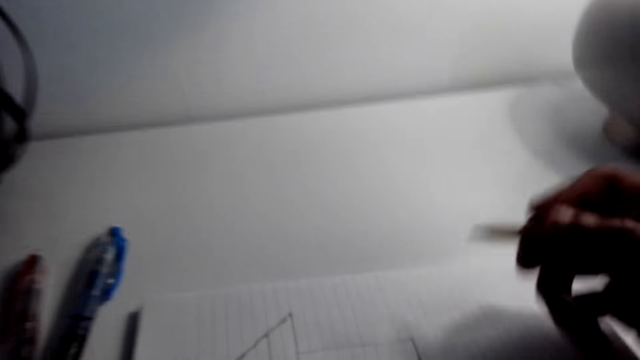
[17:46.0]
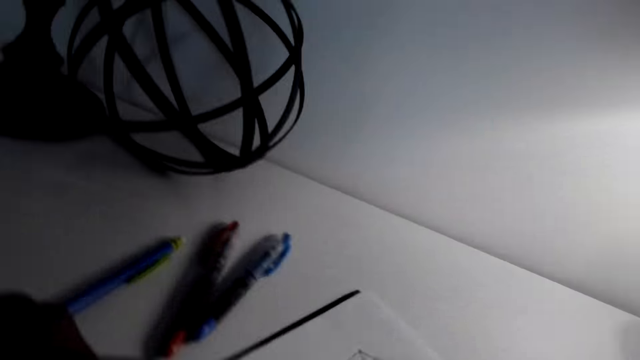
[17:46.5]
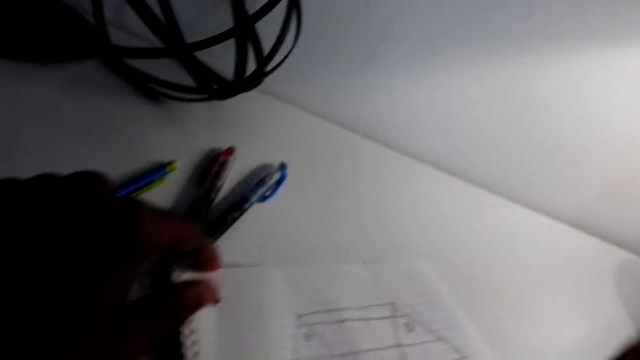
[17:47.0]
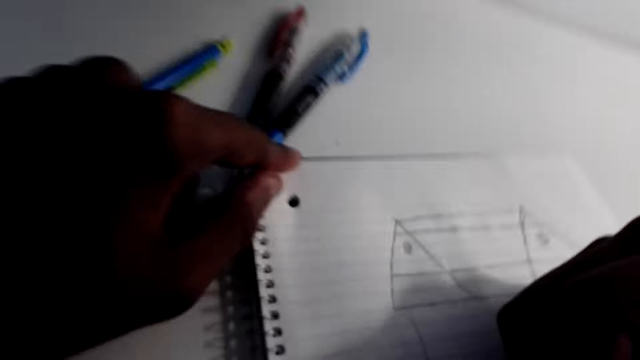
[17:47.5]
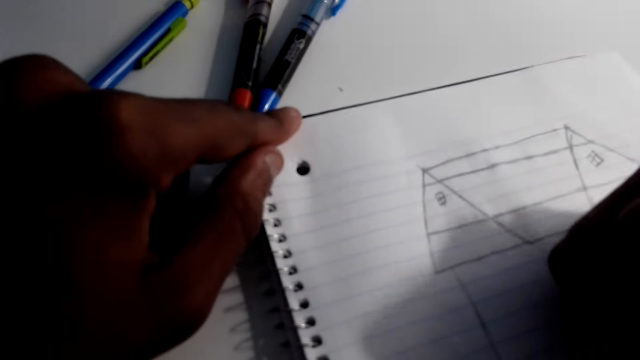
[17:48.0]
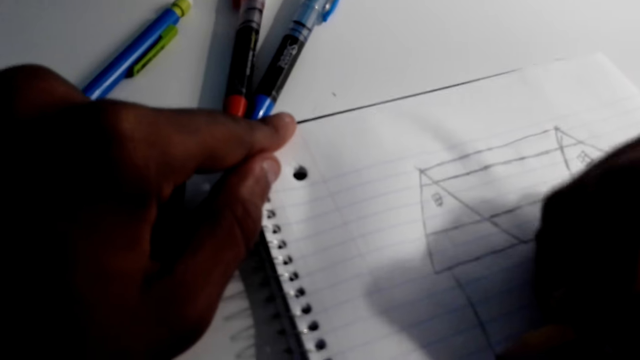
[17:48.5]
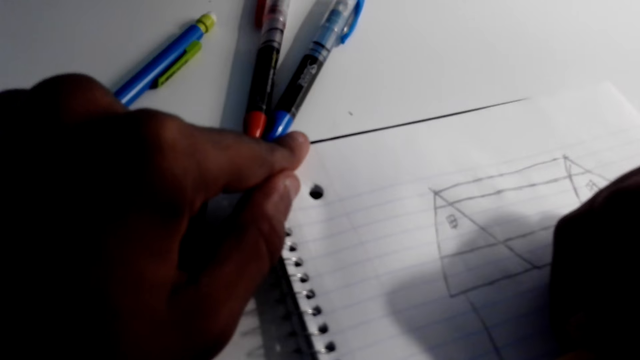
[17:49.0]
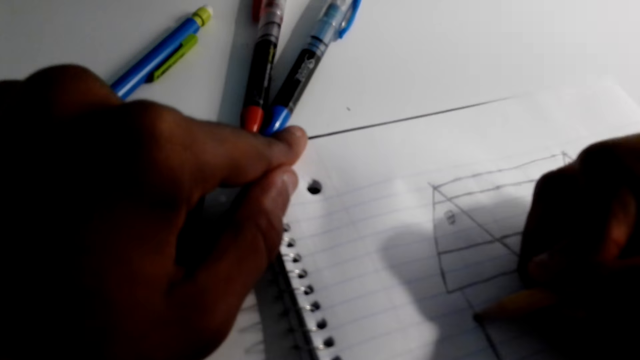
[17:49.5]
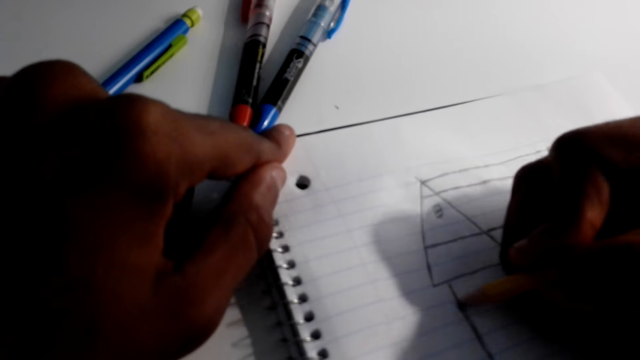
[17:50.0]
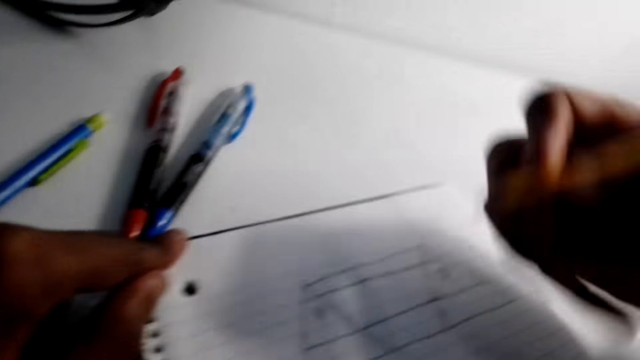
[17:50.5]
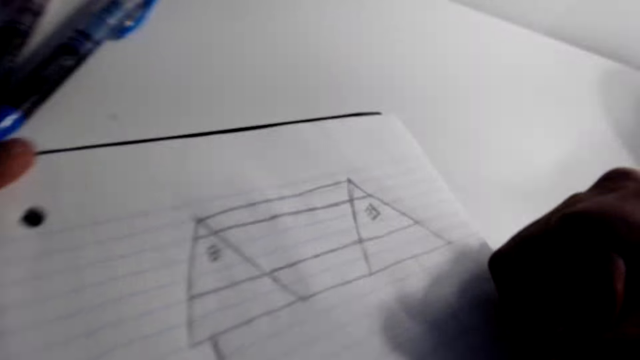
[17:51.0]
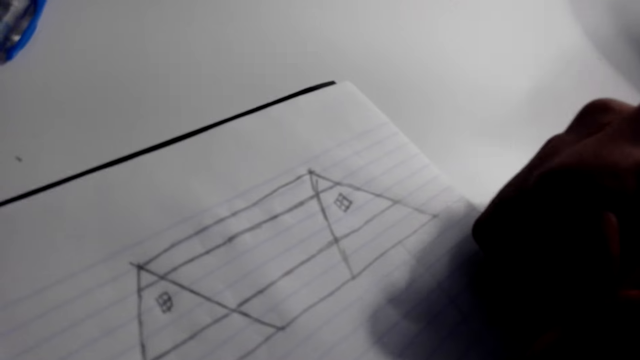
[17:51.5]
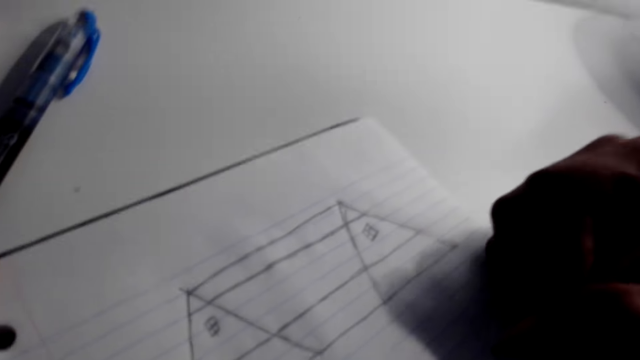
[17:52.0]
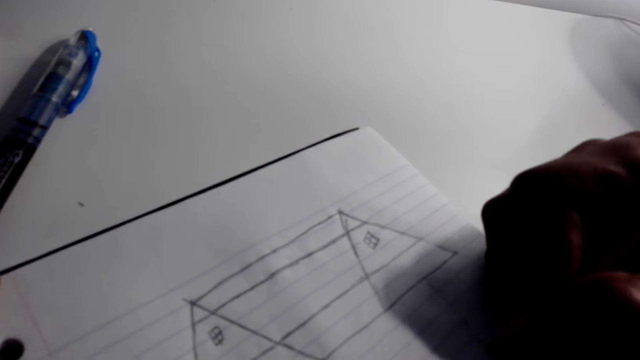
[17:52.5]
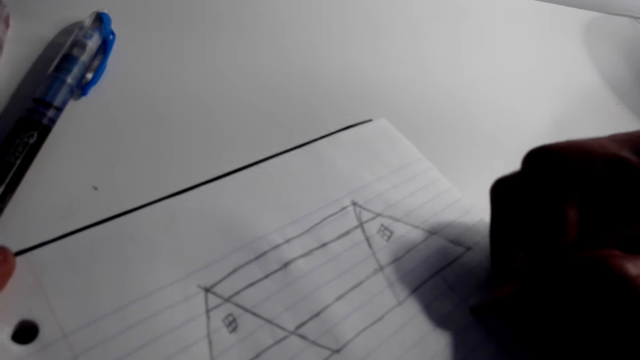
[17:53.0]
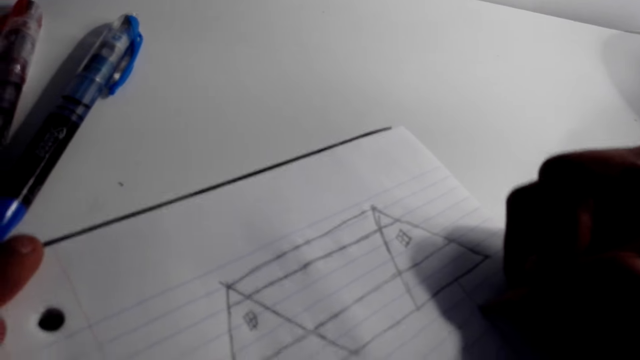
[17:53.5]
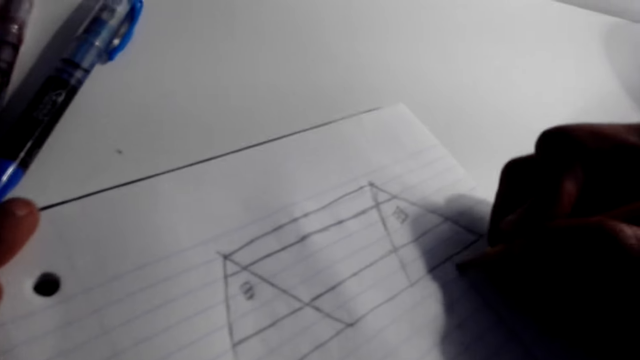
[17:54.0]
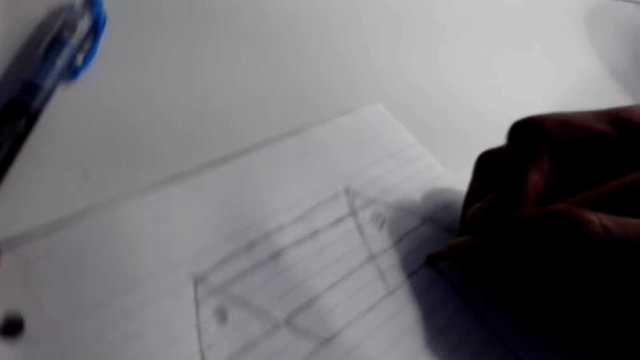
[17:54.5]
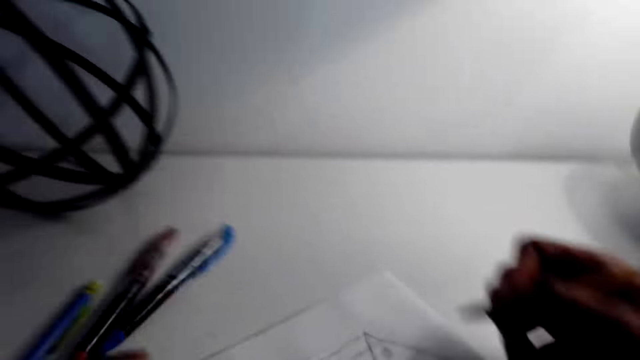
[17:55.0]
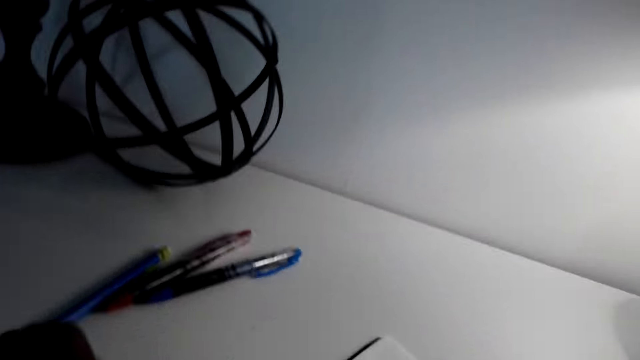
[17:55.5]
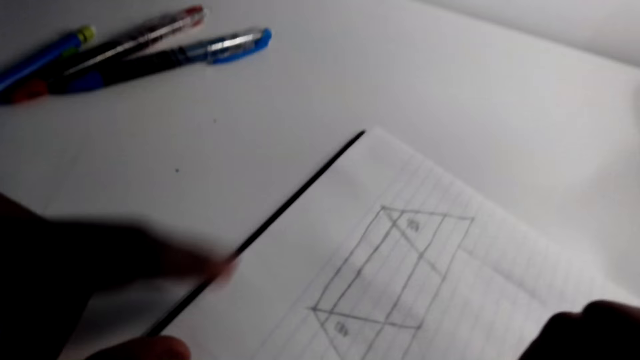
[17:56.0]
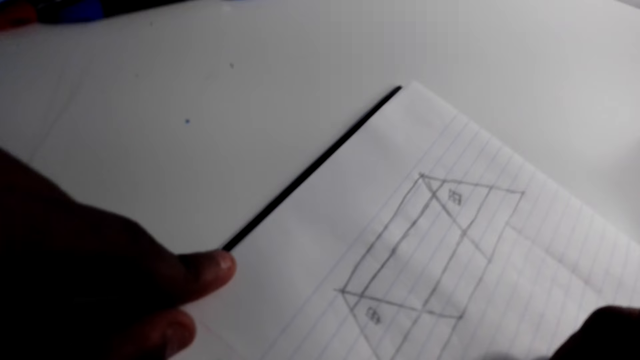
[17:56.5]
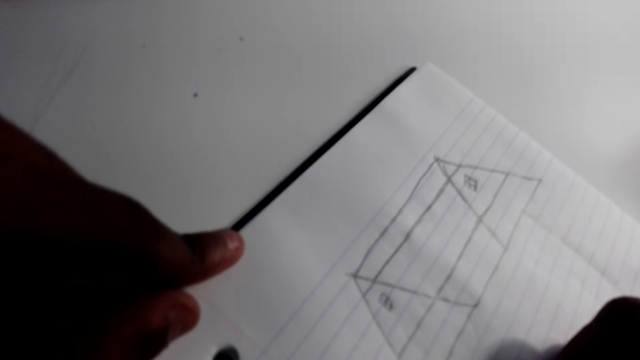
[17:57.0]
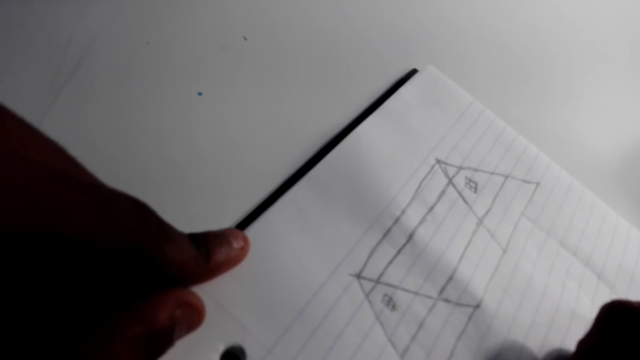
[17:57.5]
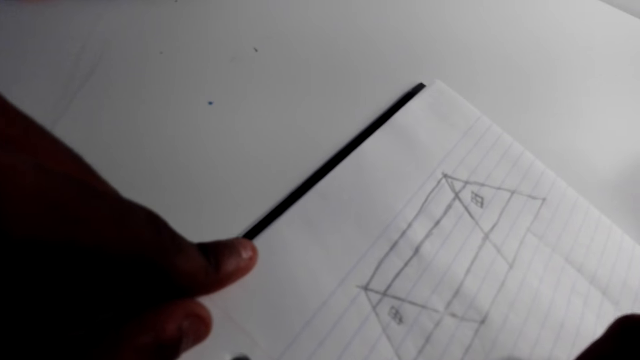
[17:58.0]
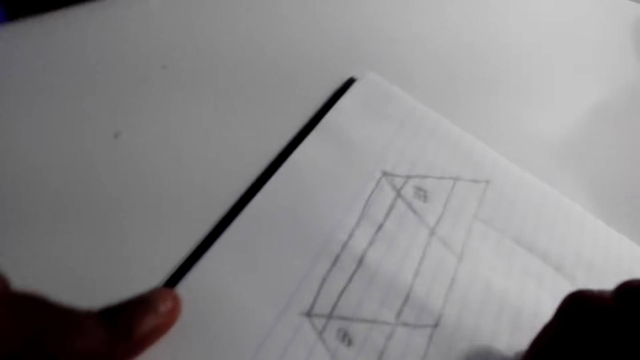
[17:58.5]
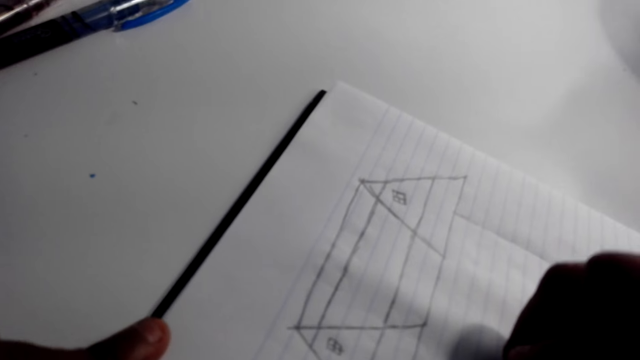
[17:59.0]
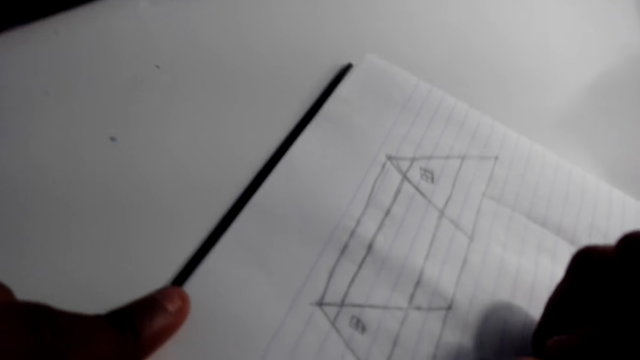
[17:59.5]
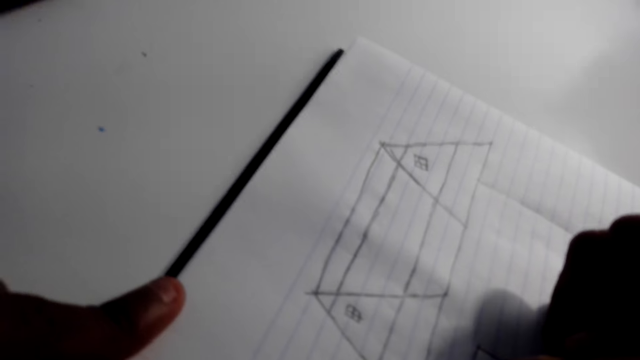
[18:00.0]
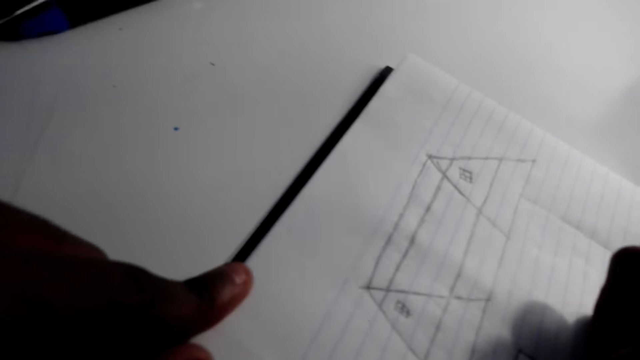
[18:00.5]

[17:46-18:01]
The camera wearer turns on the right-hand side of the book. They tilt the notebook. They draw a structure of a house on the notebook. They turn on the left-hand side of the book. They draw a structure of a house on the notebook.

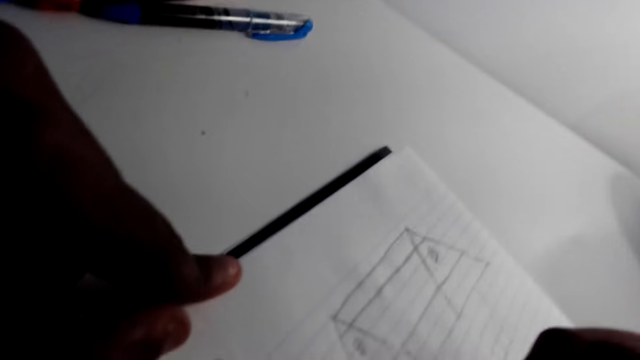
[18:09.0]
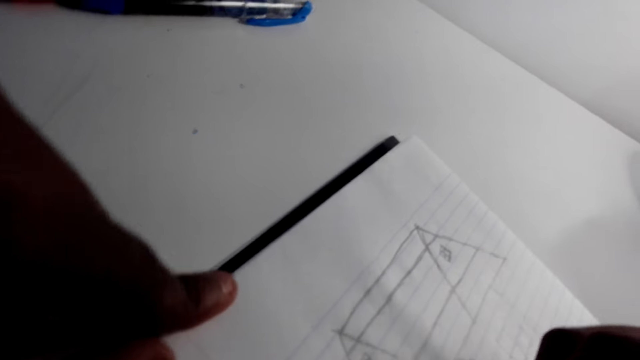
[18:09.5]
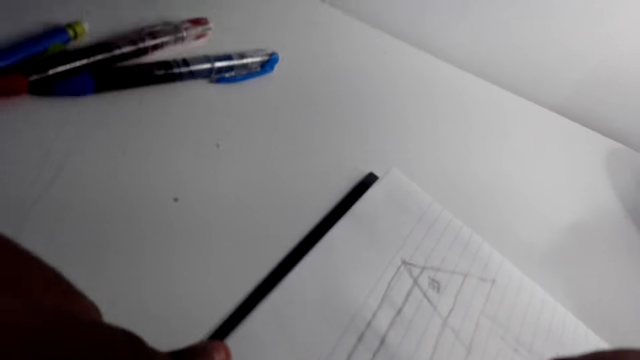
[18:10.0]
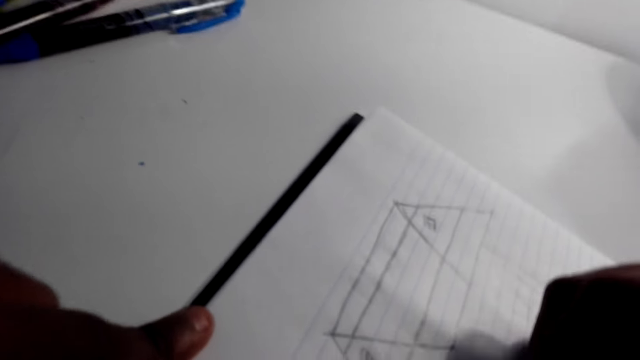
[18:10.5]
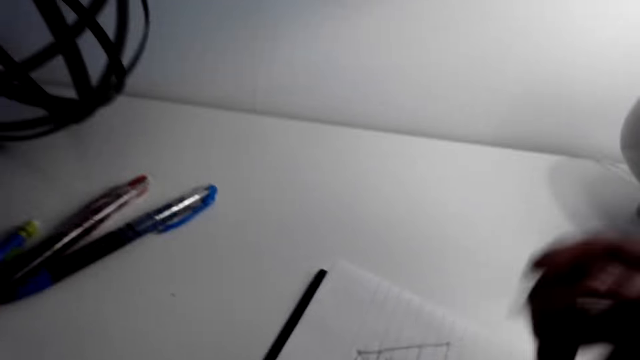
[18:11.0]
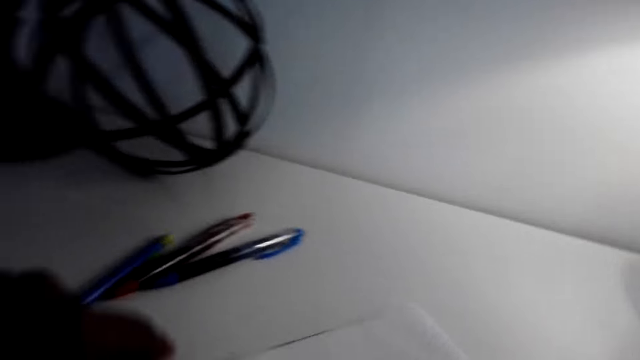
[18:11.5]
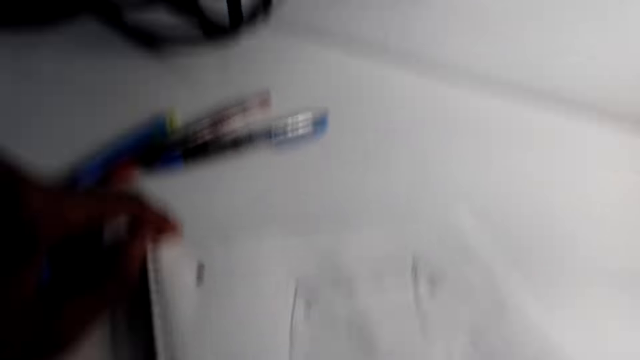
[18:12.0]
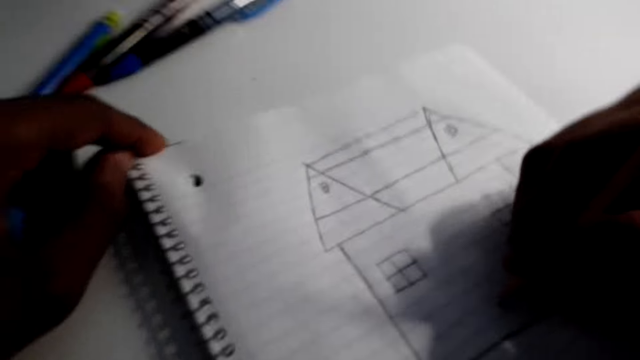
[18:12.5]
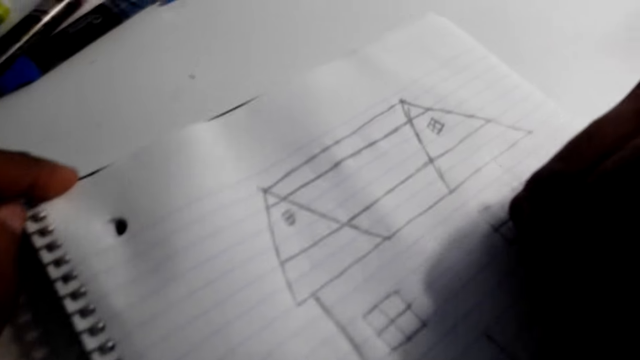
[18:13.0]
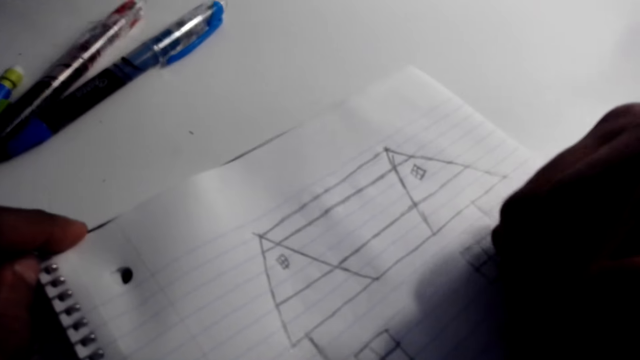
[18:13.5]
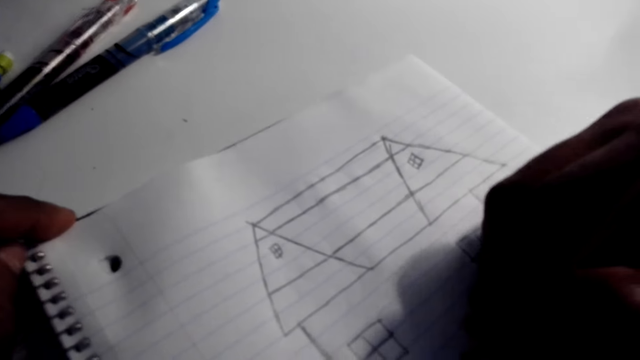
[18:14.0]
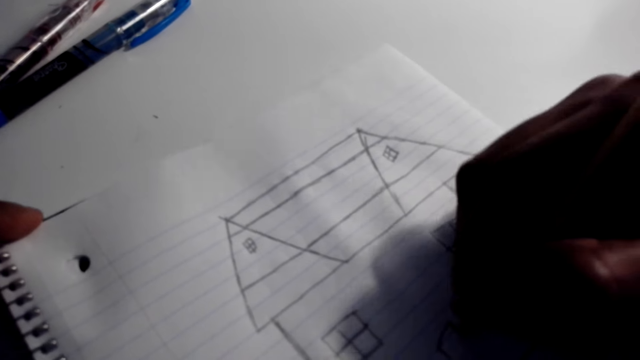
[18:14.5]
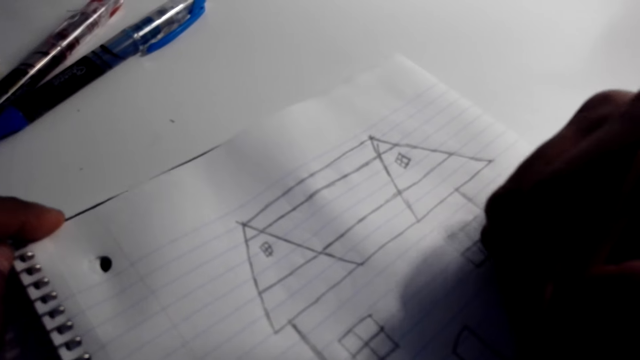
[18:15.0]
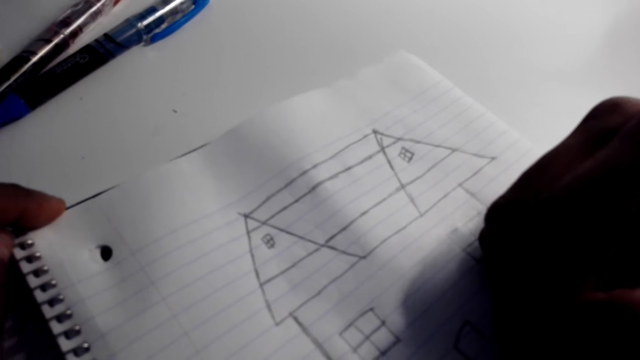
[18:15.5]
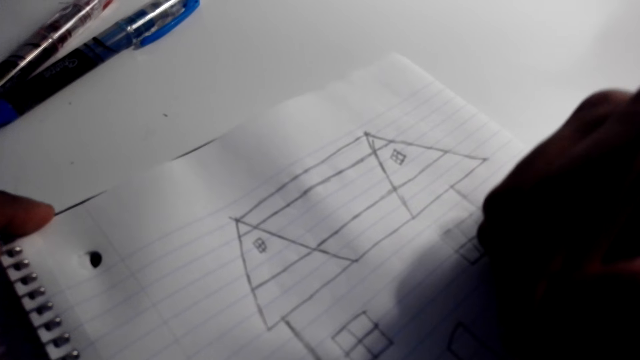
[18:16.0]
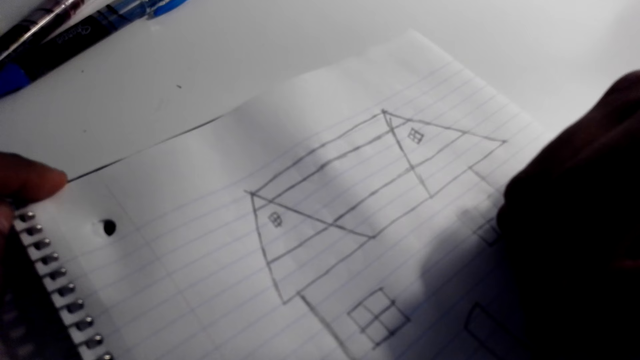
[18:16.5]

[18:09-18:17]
The camera wearer tilts the notebook. They draw on the notebook. They turn on the left-hand side of the book. They tilt the notebook. They draw a structure of a house on the notebook.
